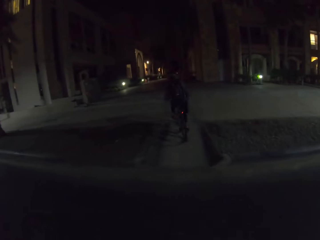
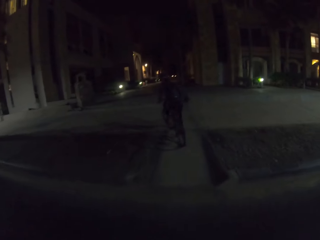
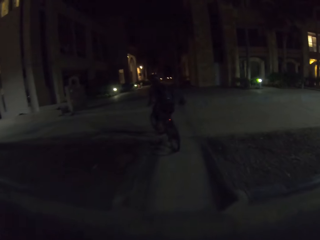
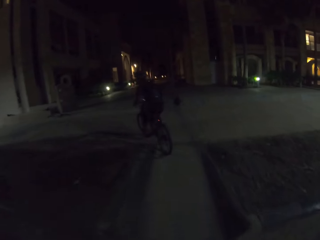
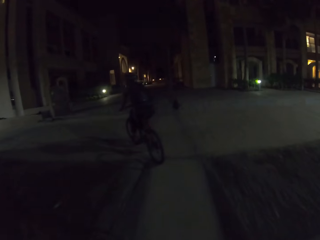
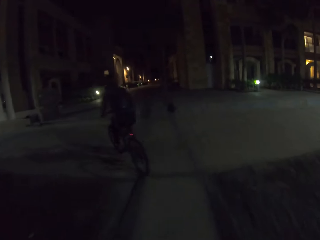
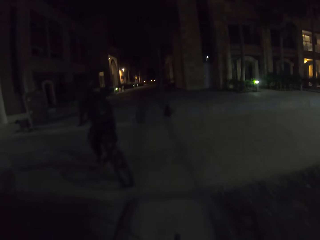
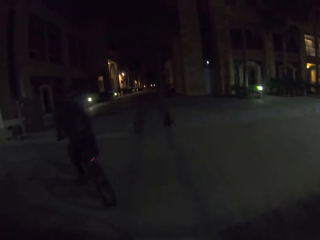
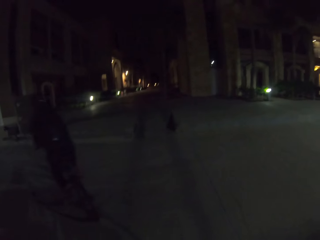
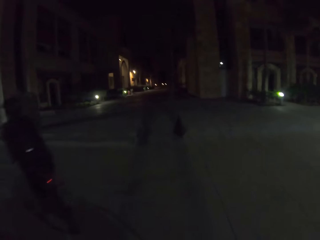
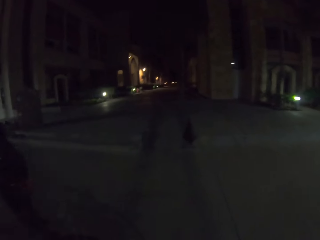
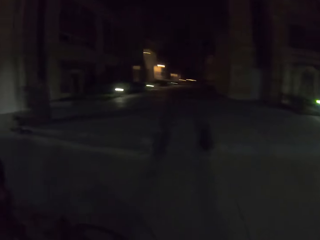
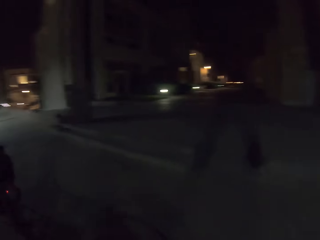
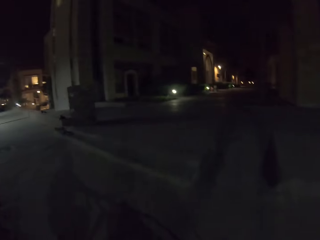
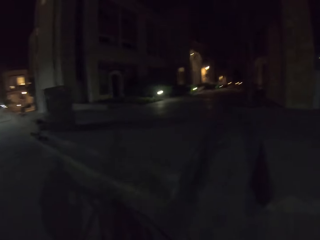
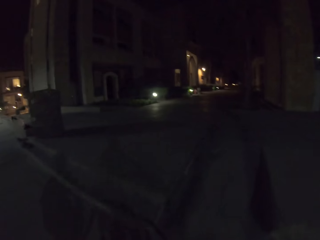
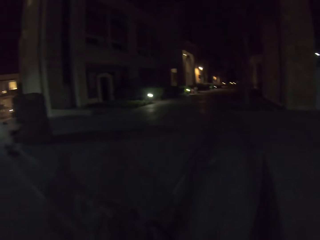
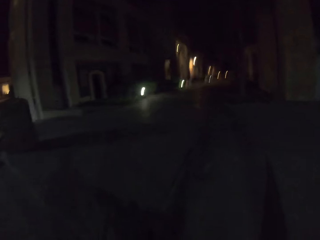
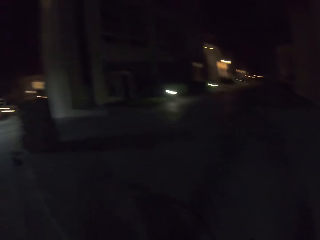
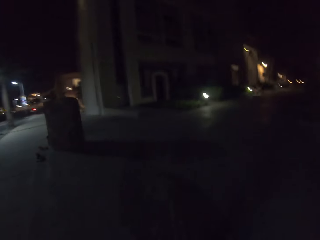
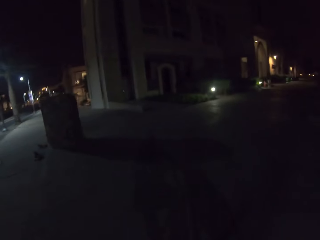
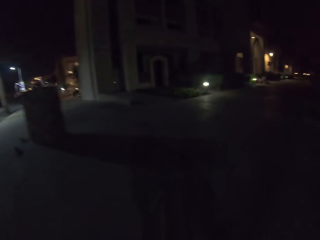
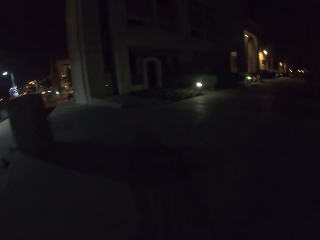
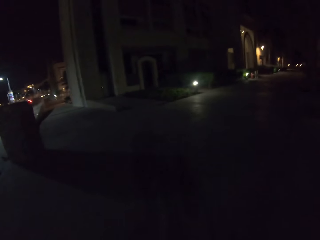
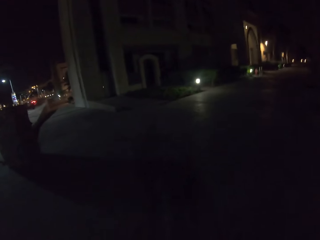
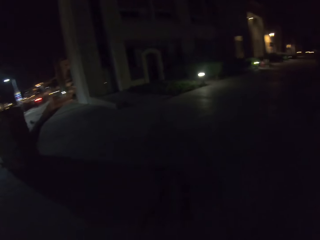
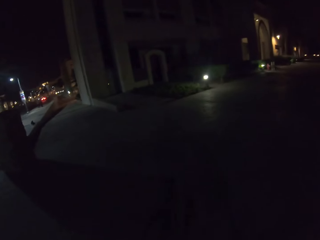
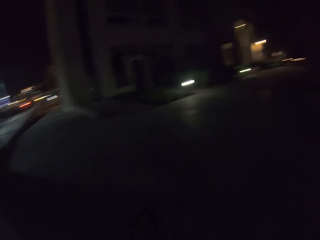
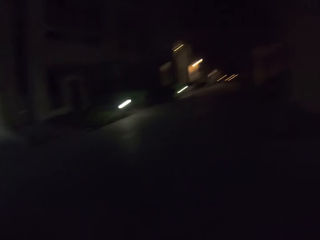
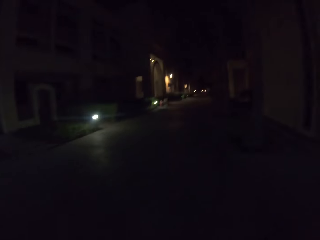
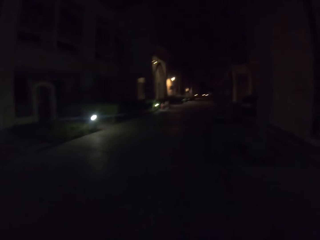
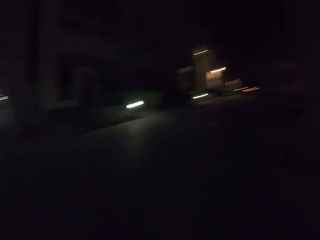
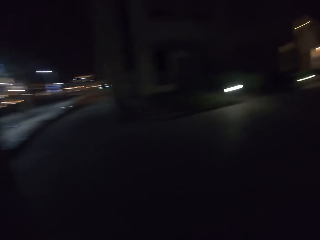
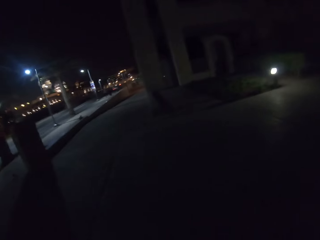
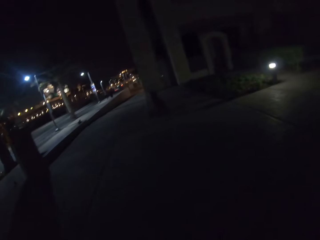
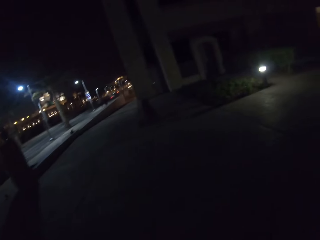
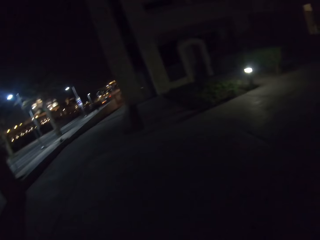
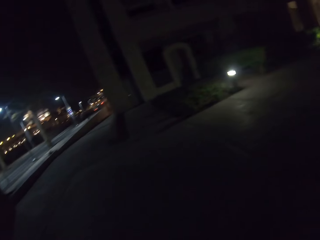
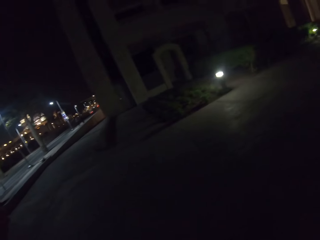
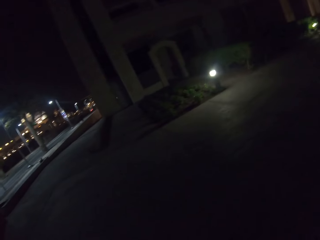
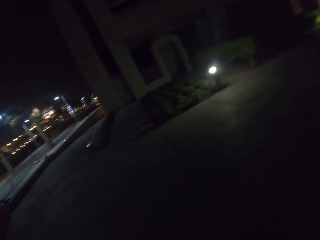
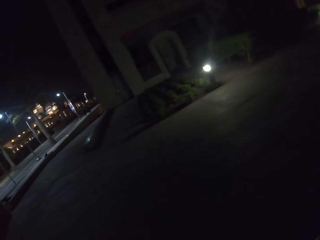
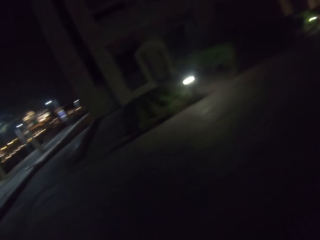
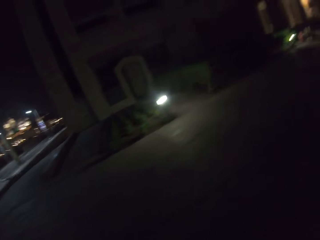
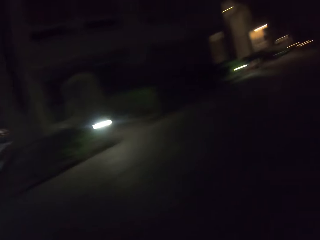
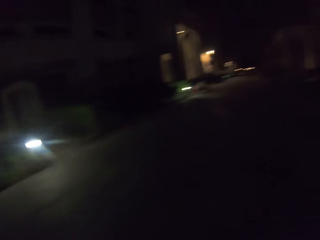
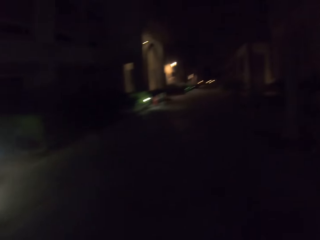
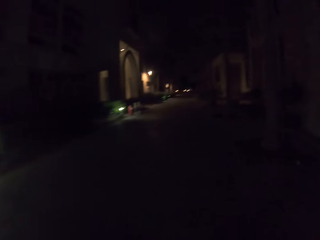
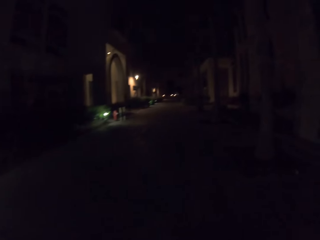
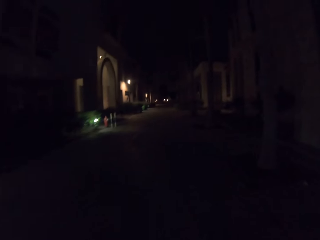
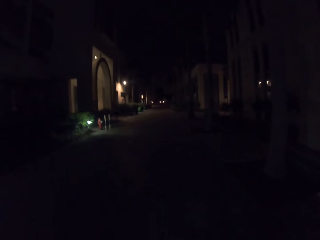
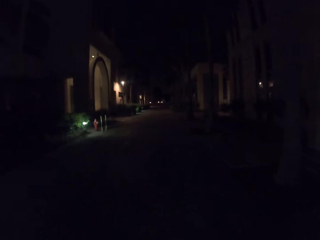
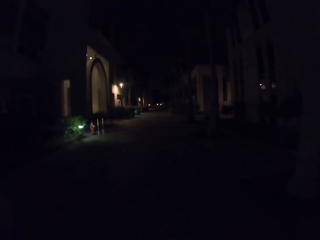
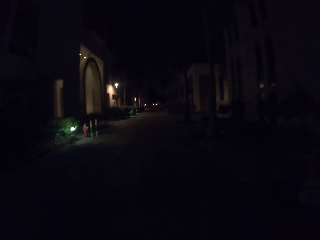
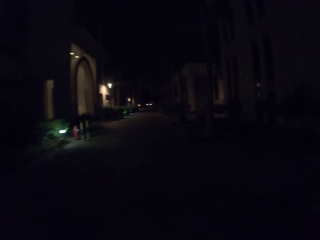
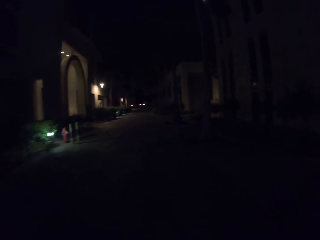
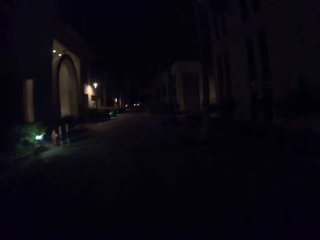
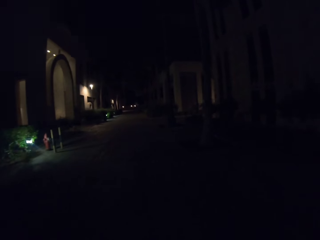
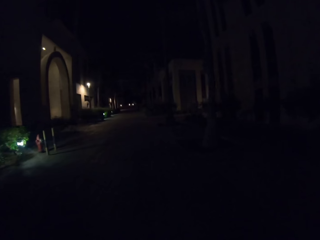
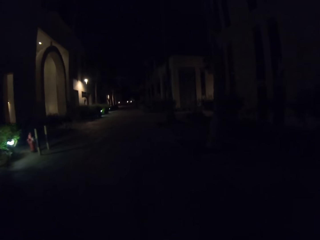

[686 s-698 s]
A person rides on the sidewalk with the camera wearer. The camera wearer looks around. They ride on the sidewalk.

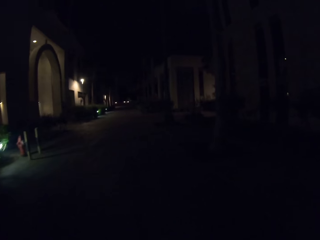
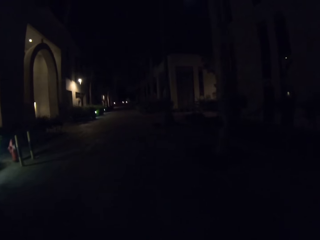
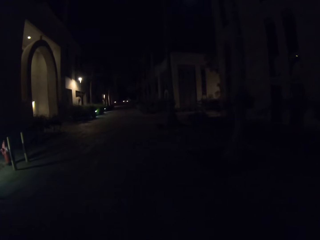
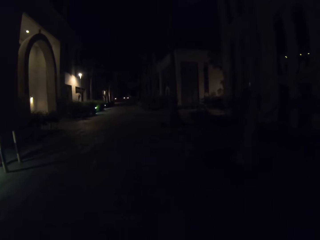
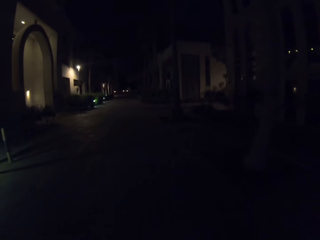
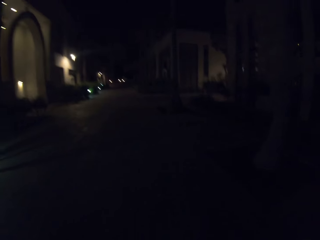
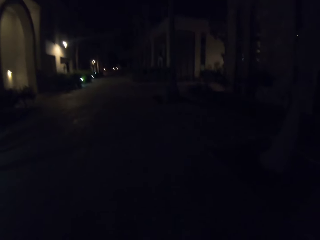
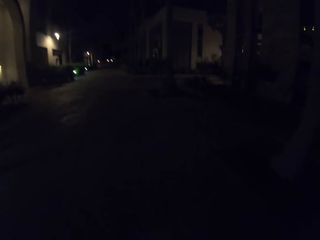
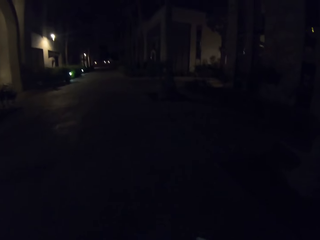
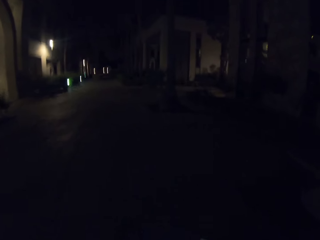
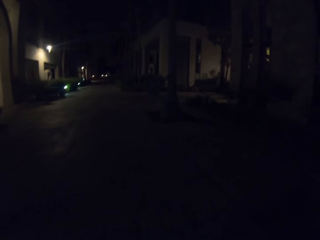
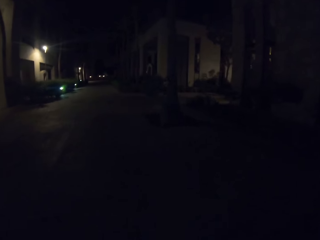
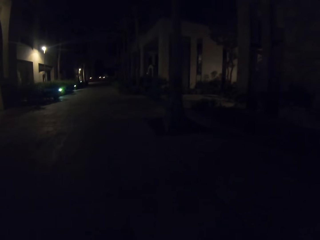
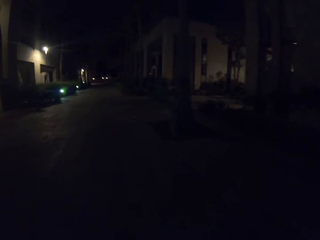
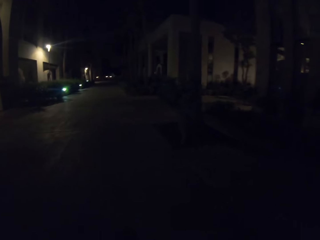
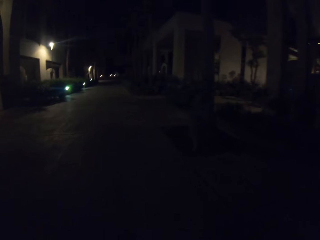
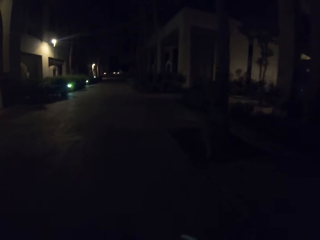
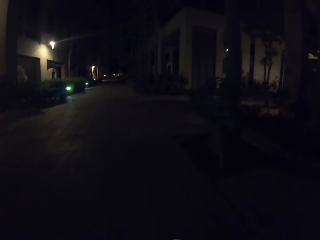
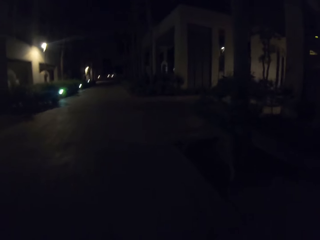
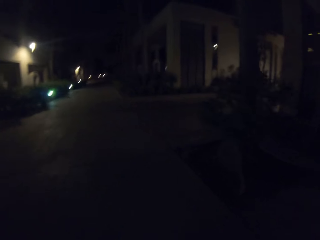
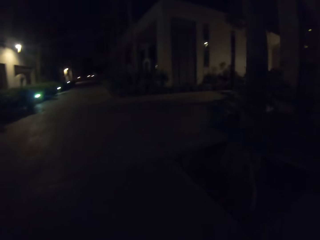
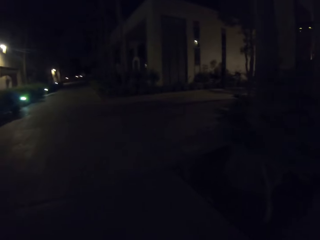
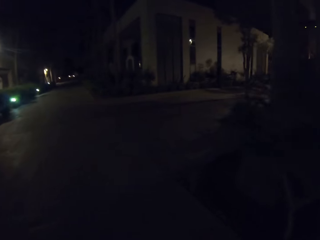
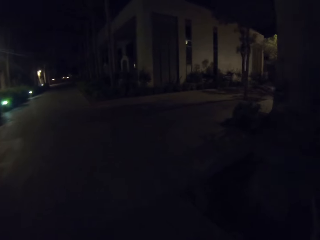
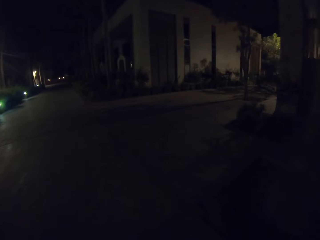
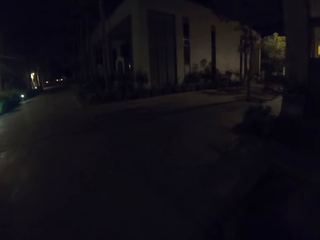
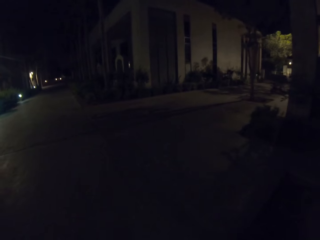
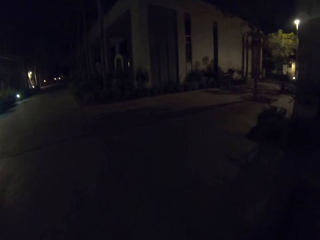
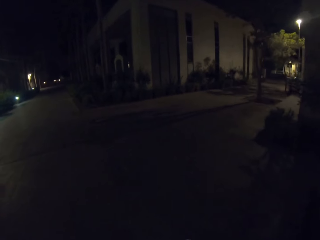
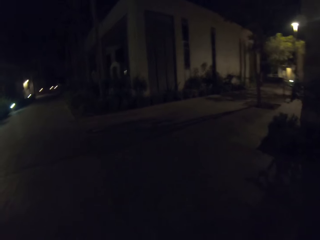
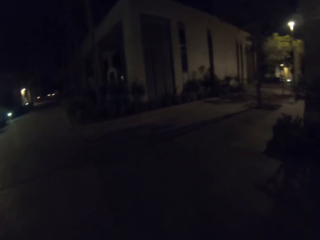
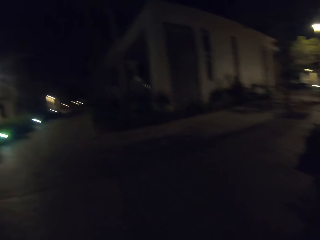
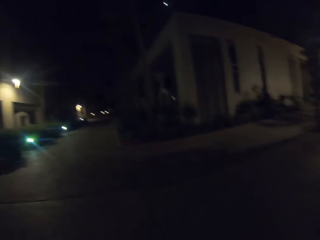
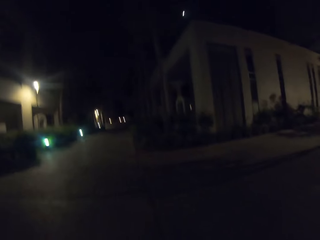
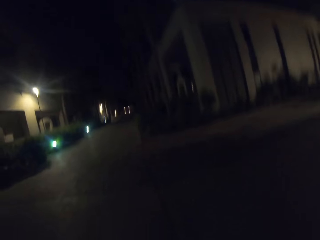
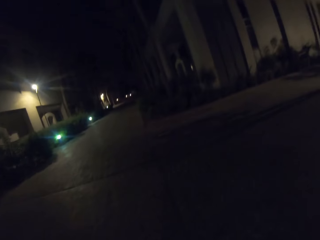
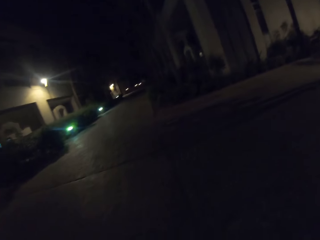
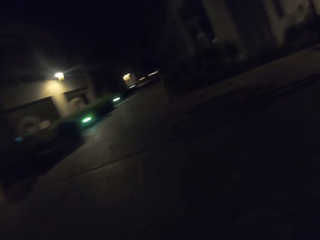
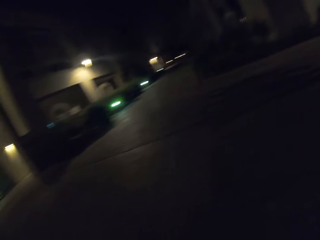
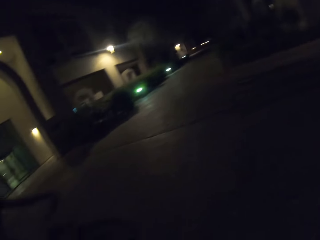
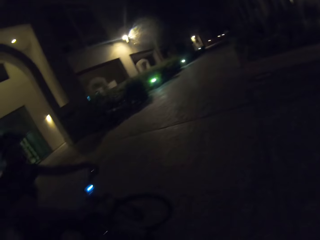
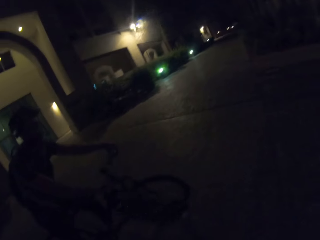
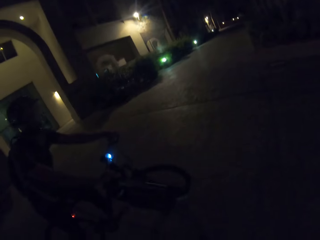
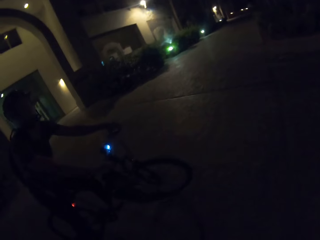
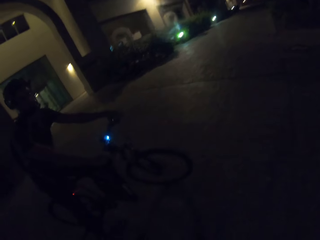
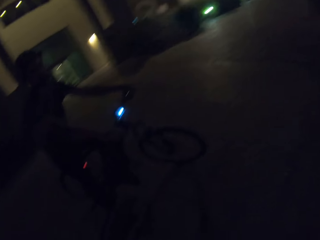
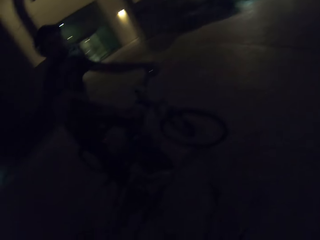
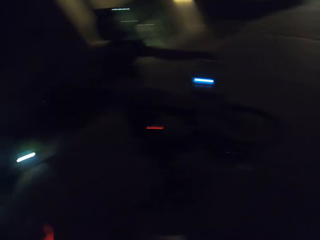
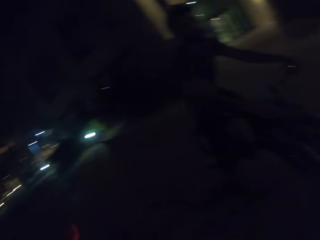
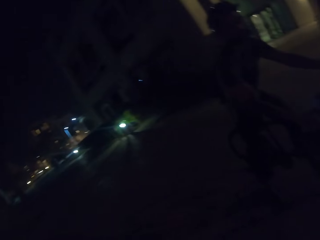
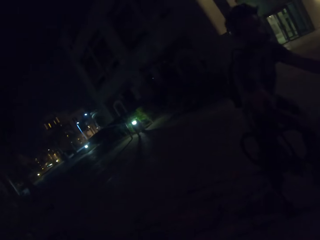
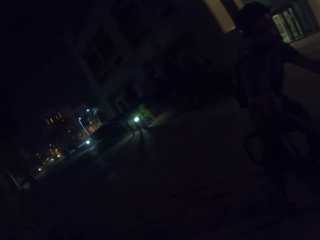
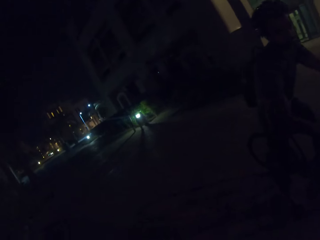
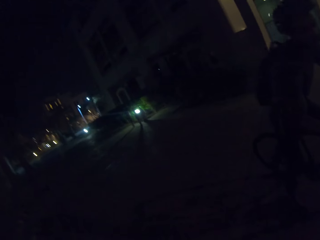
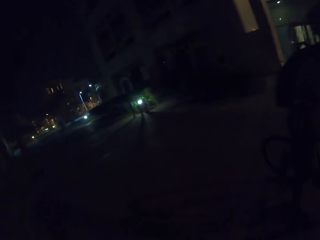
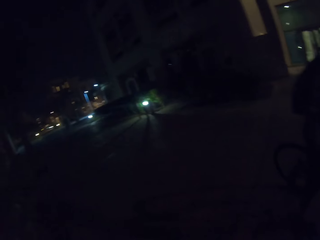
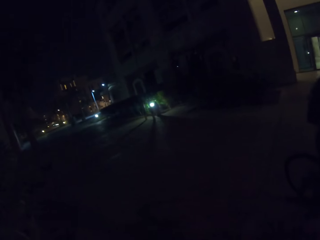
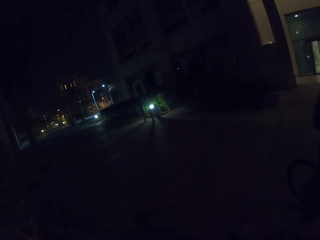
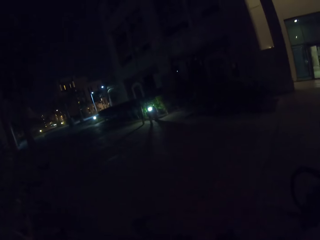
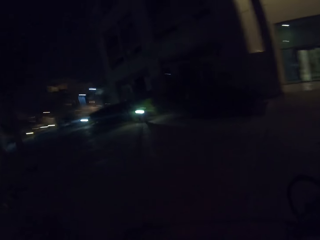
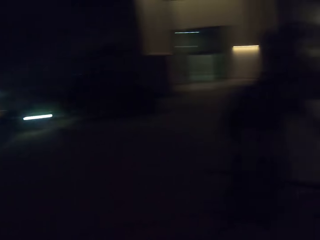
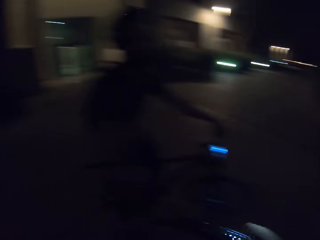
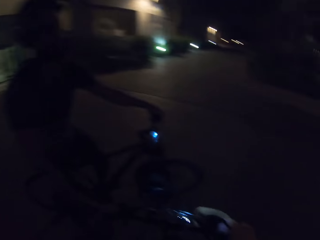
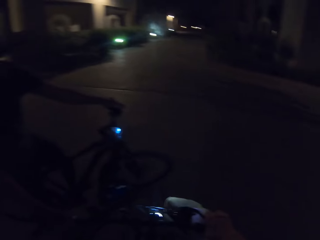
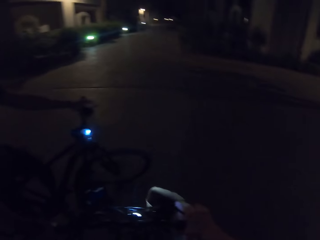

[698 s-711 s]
The camera wearer rides around the estate. A person stops to ride. The camera wearer looks around.
